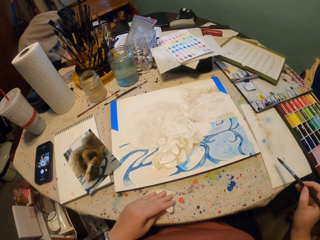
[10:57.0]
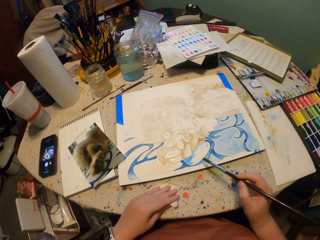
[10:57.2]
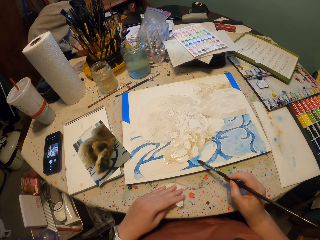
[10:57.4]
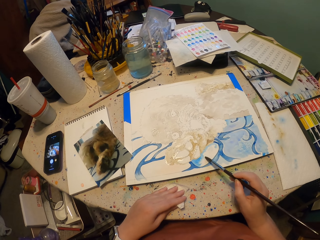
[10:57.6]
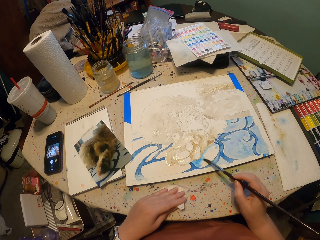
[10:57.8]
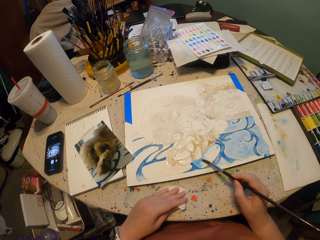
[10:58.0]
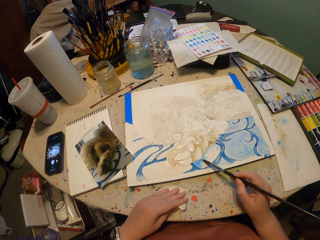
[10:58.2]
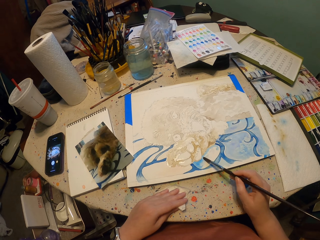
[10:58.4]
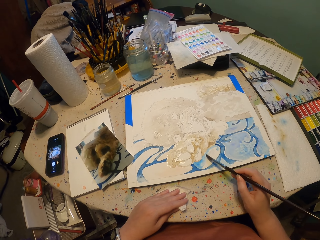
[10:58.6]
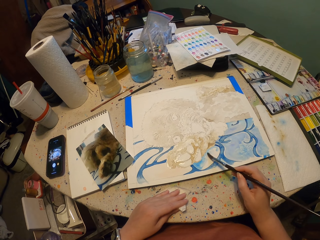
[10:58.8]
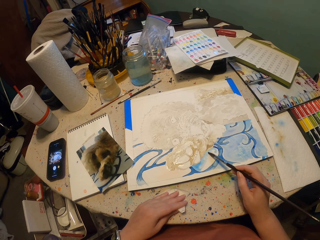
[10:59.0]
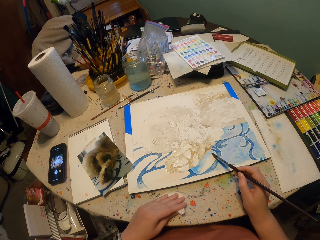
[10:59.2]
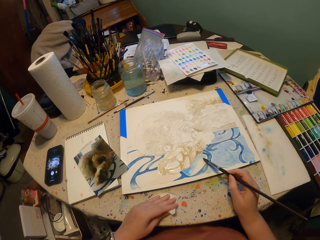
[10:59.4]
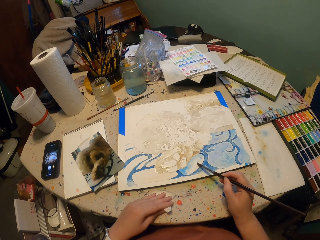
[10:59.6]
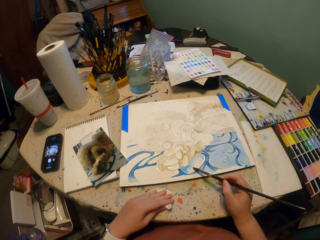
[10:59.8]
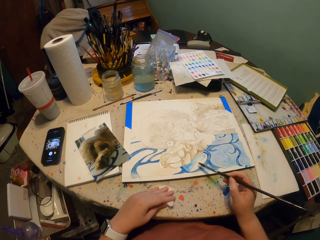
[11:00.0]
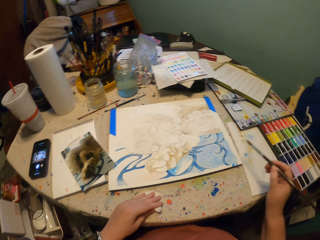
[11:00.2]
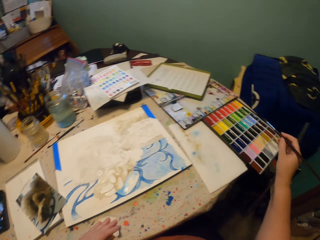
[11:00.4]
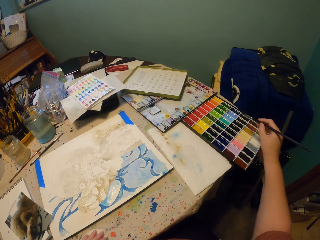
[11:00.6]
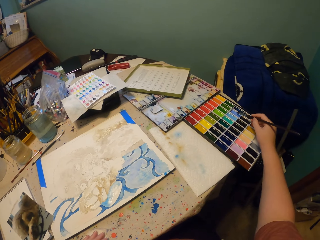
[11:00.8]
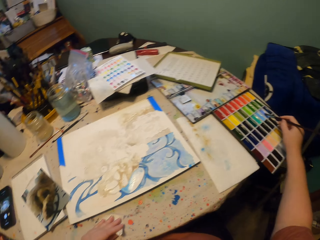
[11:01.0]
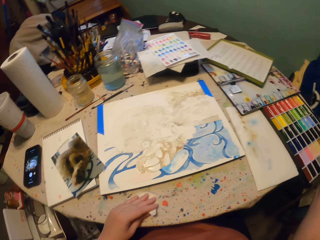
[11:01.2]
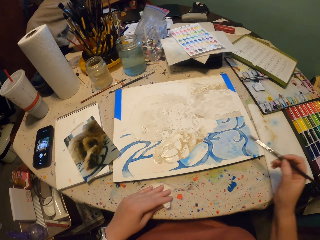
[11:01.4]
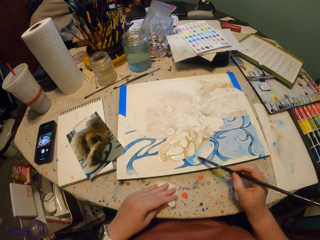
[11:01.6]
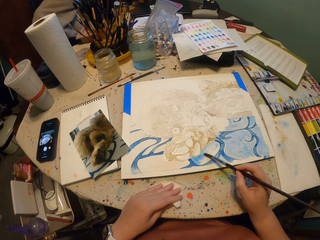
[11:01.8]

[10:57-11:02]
The camera wearer reduces the excess water from the paint brush on a piece of paper. They remove the paint brush from the piece of paper. They paint on the paper. They remove the paint brush from the paper and dip the paint brush on the paint.

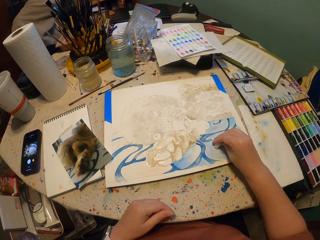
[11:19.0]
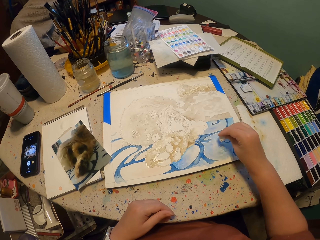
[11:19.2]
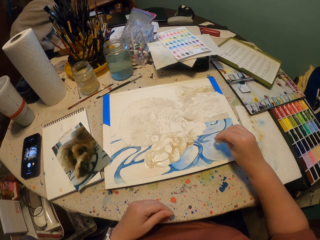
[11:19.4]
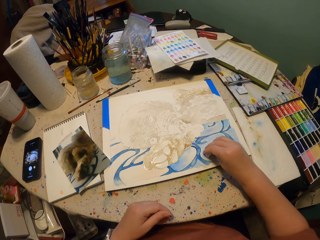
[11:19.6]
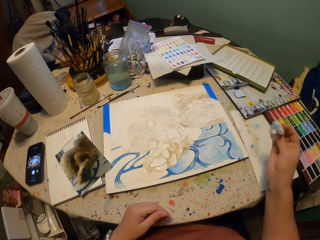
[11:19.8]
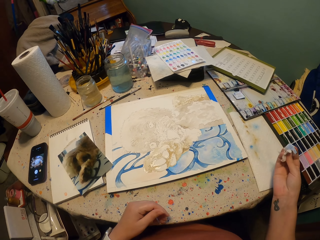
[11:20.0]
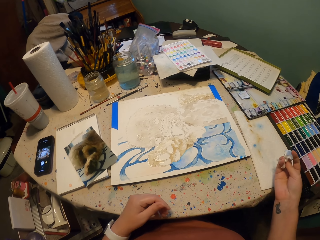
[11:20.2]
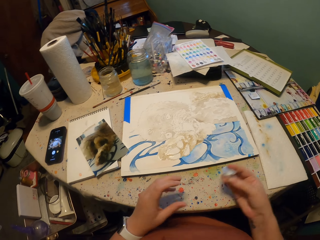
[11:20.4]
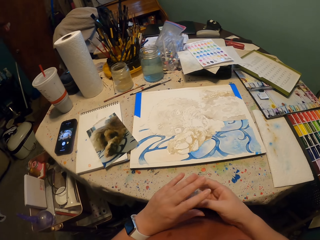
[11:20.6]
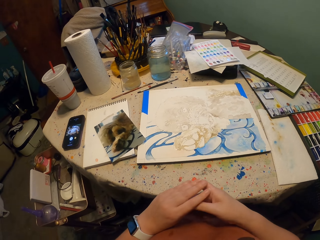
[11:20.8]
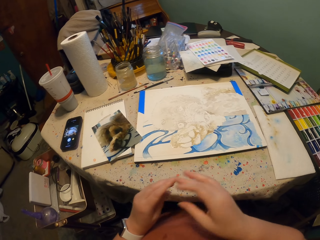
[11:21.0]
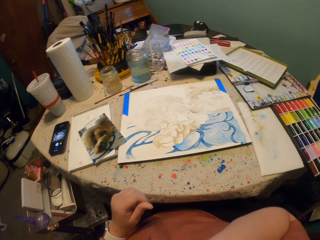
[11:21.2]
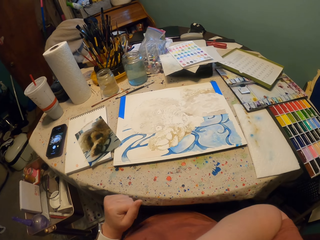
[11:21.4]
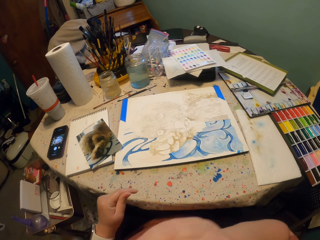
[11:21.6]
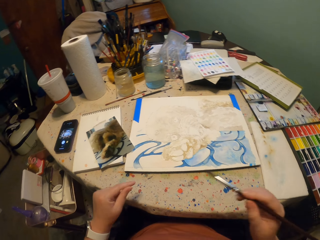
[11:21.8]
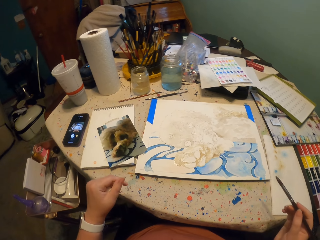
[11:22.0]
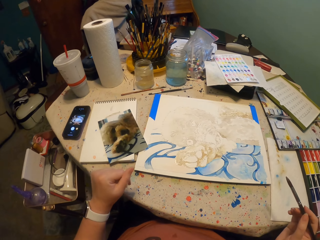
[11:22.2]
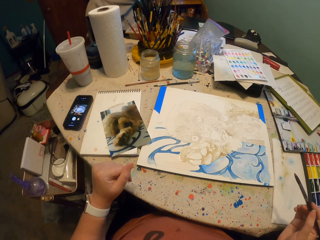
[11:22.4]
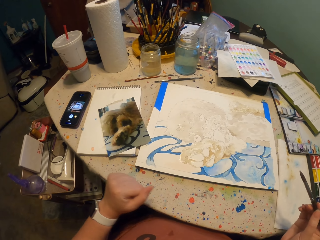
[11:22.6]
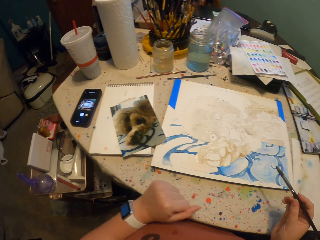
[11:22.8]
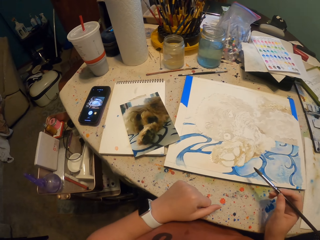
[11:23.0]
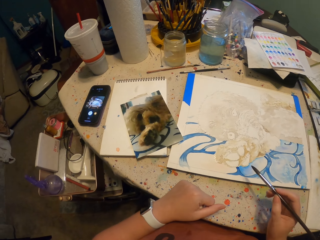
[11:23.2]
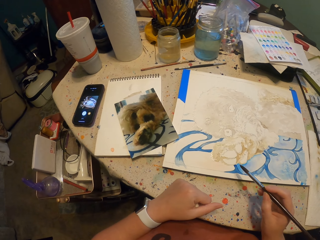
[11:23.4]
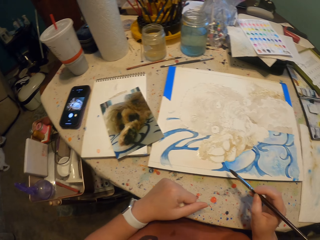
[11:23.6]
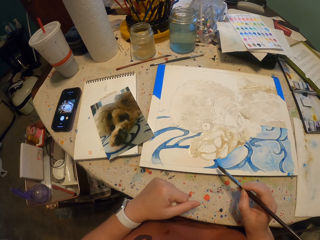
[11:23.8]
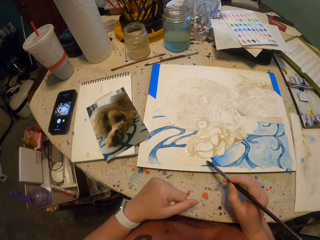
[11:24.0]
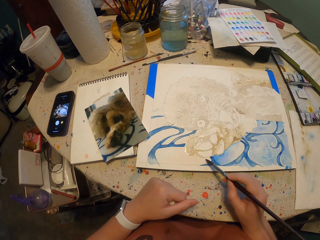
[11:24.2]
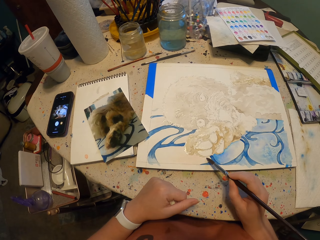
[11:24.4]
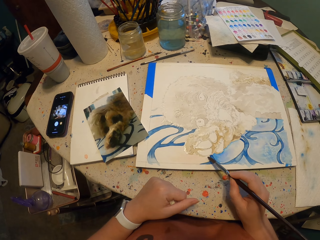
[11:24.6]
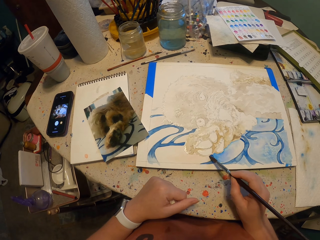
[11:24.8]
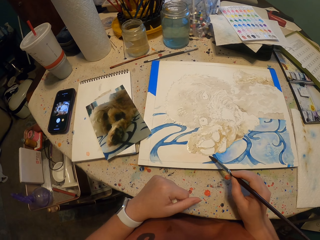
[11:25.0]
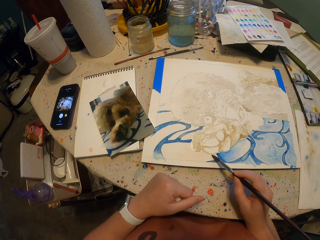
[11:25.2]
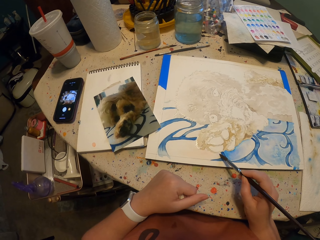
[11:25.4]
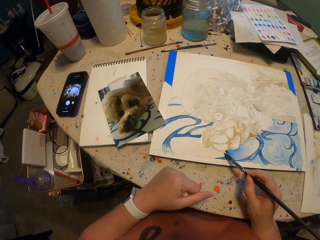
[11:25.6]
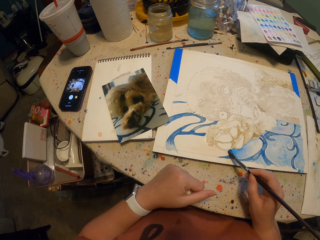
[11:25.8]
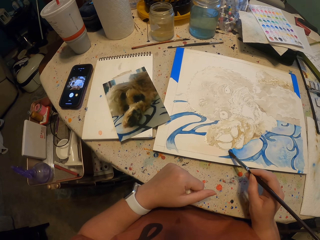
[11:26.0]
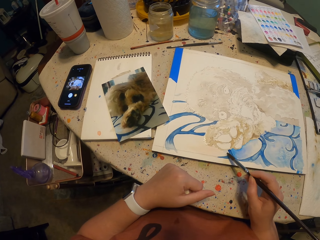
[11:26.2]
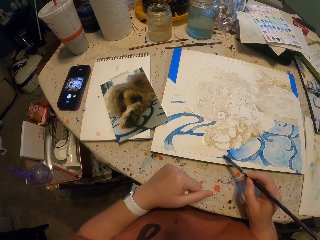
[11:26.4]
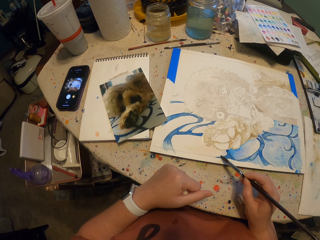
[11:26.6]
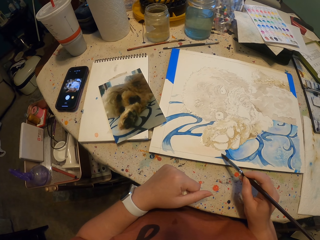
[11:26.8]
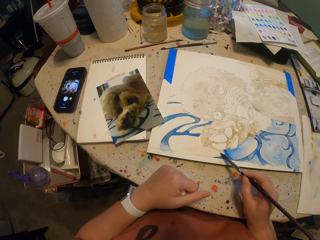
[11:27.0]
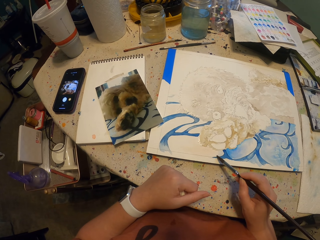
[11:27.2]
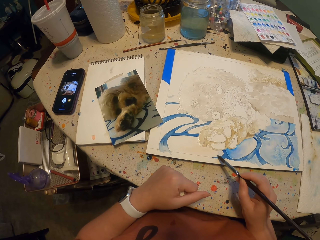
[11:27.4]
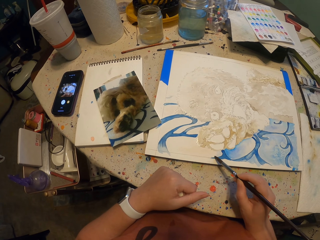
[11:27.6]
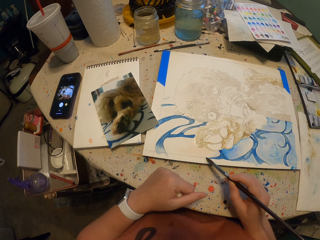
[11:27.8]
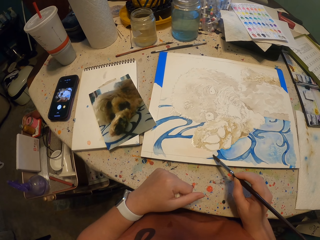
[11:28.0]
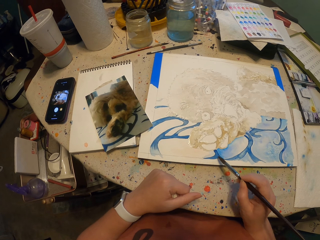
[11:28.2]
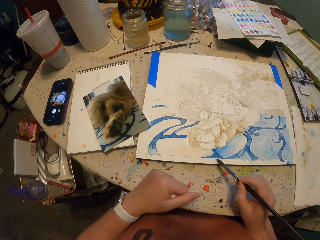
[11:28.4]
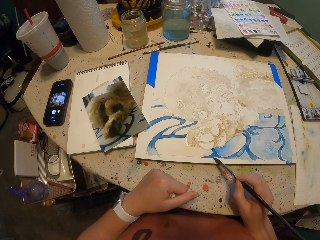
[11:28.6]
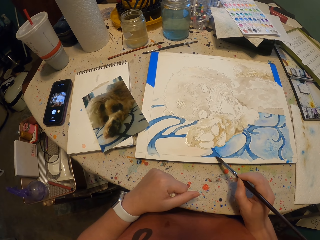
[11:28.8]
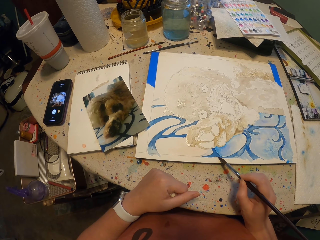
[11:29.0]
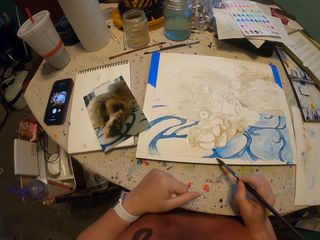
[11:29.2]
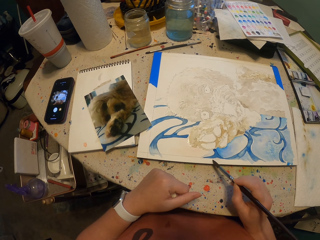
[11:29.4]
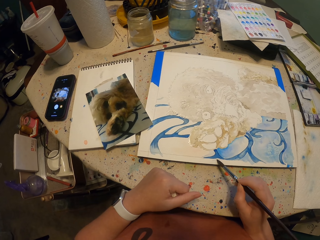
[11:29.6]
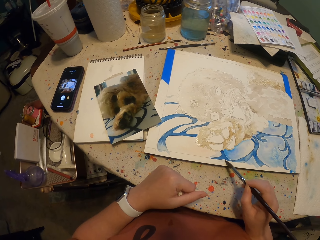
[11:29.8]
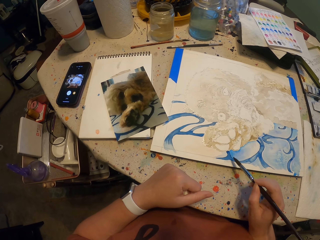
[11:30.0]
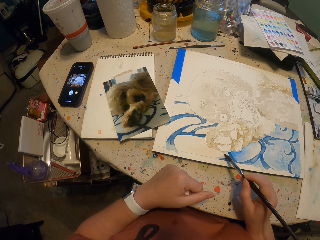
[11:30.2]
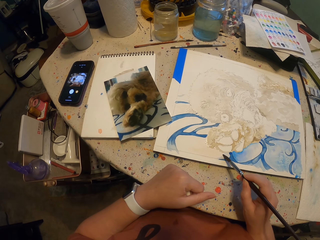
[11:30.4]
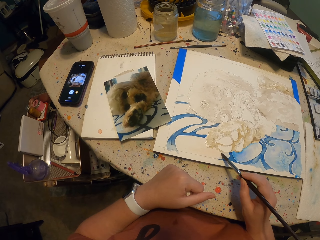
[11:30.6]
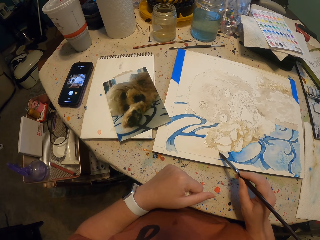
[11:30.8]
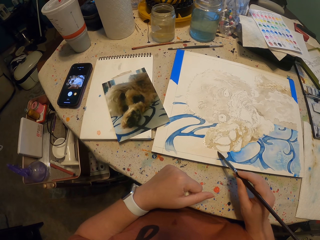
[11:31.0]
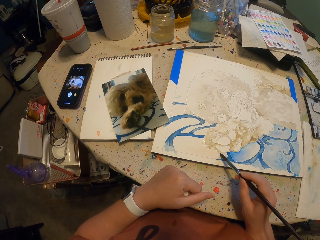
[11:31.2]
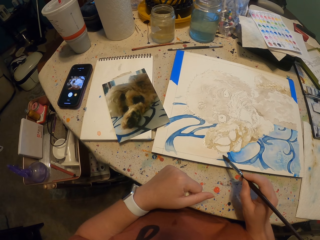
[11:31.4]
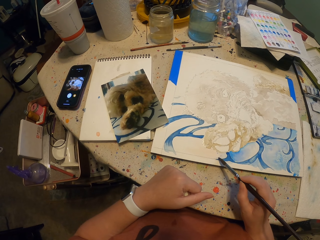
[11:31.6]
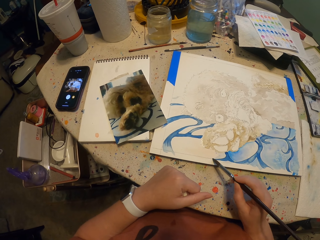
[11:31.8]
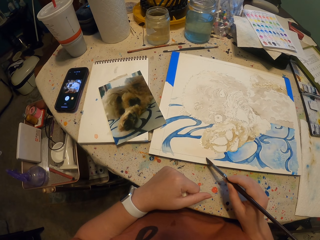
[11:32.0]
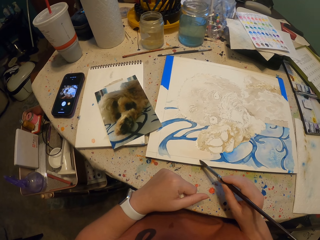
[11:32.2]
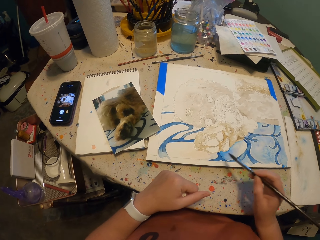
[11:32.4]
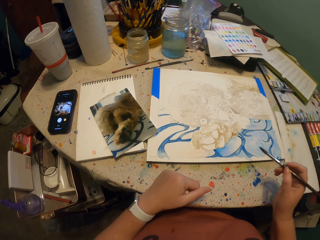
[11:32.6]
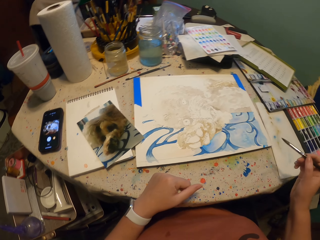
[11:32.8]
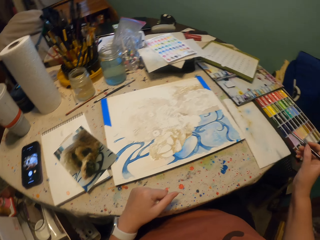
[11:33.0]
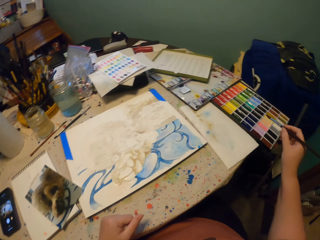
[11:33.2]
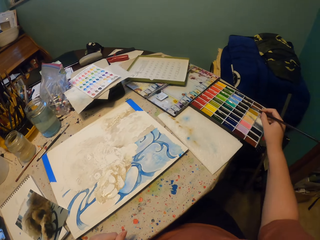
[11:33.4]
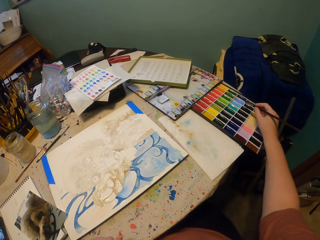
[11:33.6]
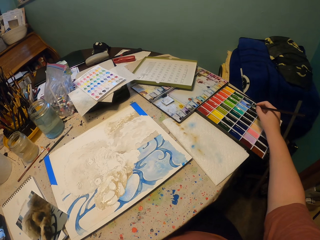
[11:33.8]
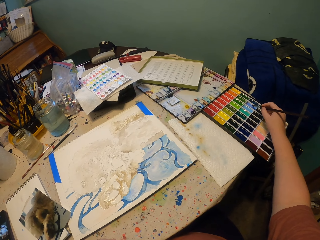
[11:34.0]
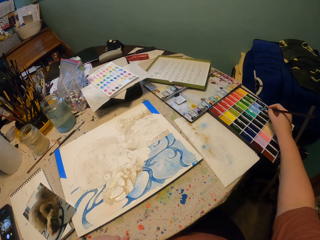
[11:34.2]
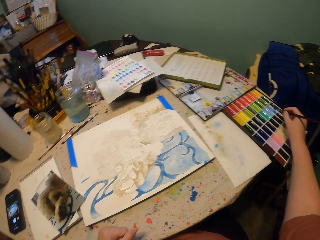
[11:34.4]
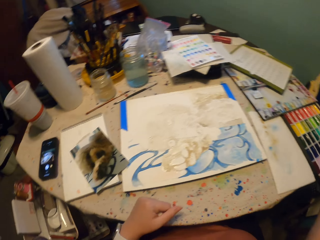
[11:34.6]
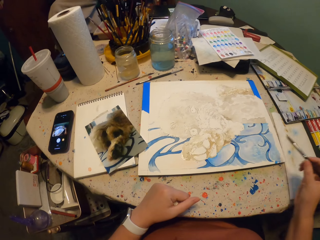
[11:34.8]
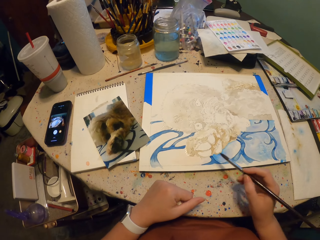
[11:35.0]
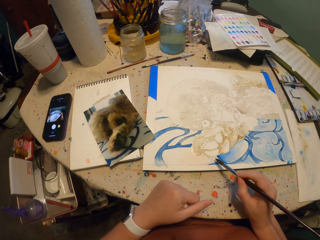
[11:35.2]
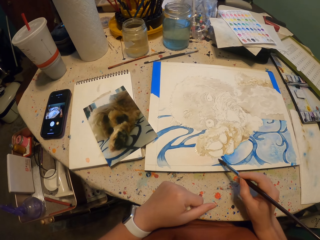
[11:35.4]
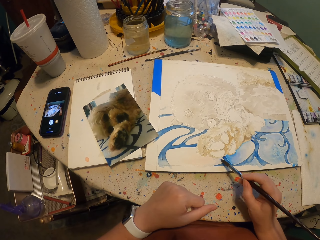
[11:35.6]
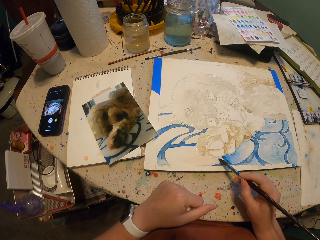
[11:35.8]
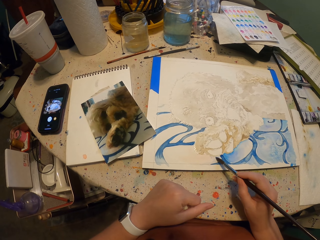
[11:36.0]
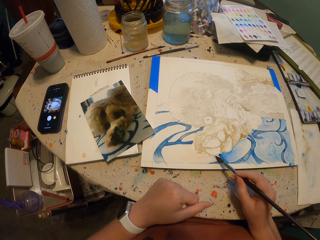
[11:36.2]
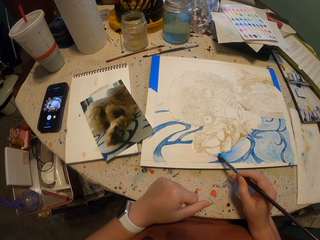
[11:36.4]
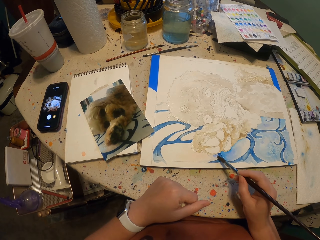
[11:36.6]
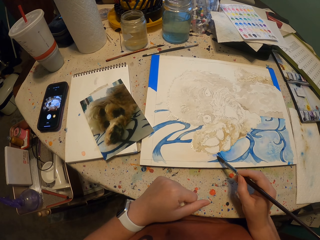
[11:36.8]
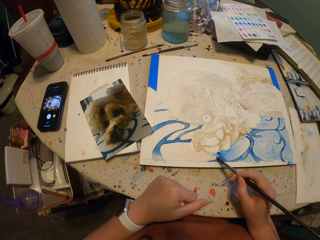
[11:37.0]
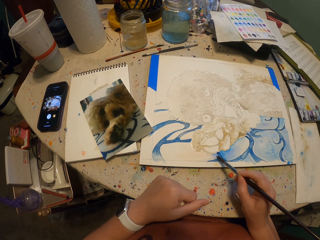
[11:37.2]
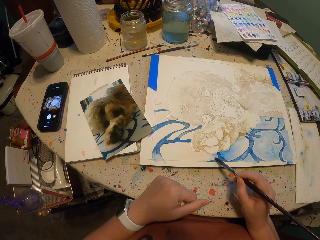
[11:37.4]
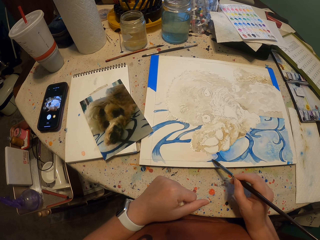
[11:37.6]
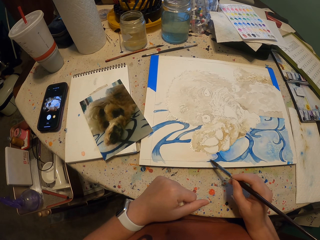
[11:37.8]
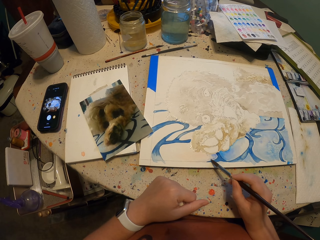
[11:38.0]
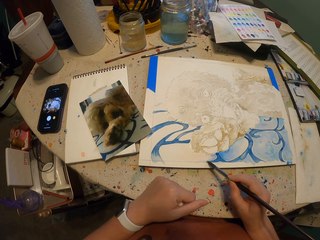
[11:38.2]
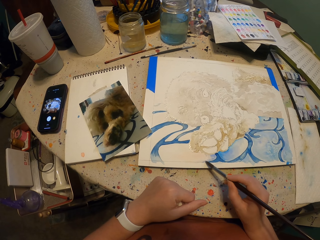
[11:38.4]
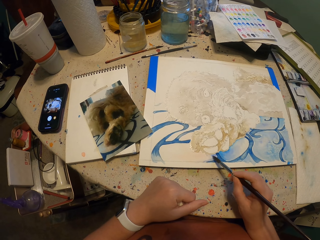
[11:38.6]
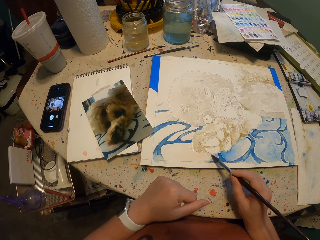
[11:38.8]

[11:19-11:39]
The camera wearer wipes the painting. They lift a tissue. They change the piece of paper from the right to the left hand. They lift a hand. They pick the paint brush from something. They move their hands. They place a hand on the table. They paint on the paper. They remove the paint brush from the paper. They dip the paint brush on the paint. They release the paint brush from the paint. They paint on the paper.
